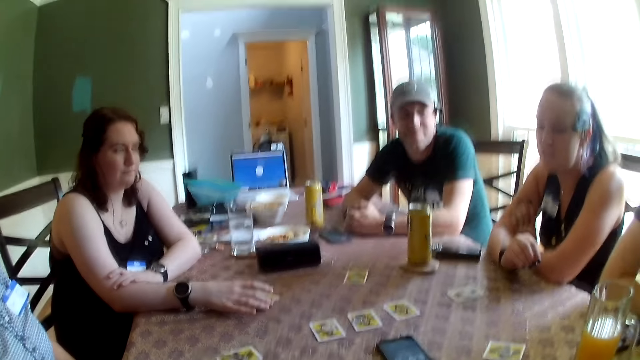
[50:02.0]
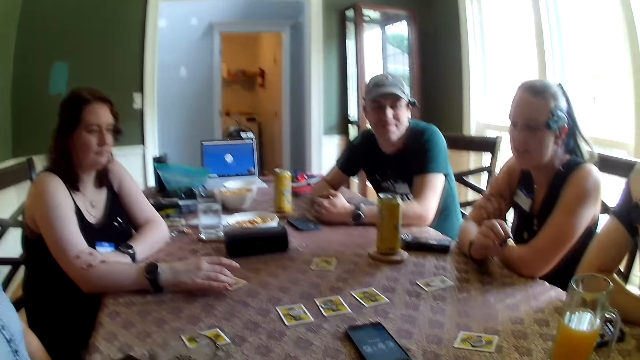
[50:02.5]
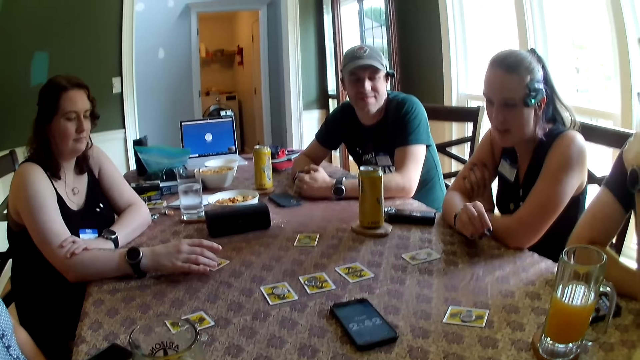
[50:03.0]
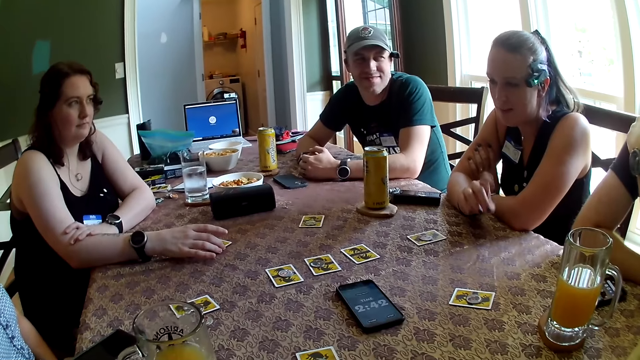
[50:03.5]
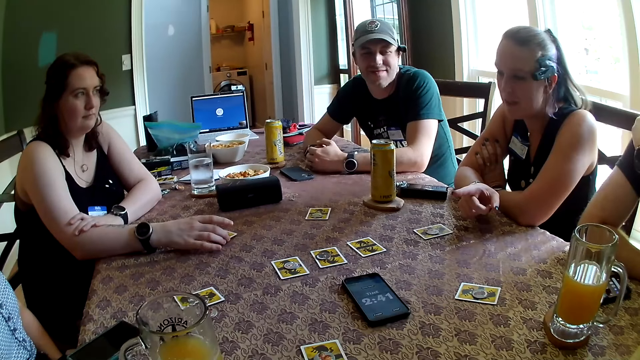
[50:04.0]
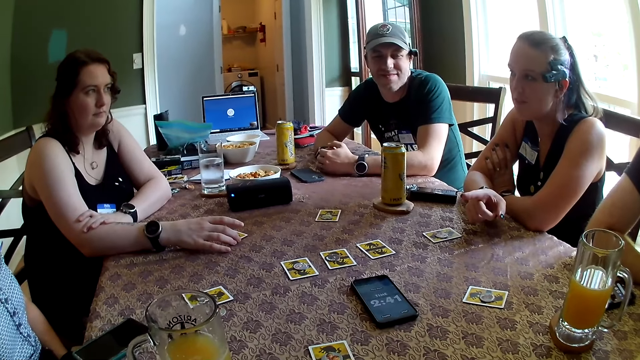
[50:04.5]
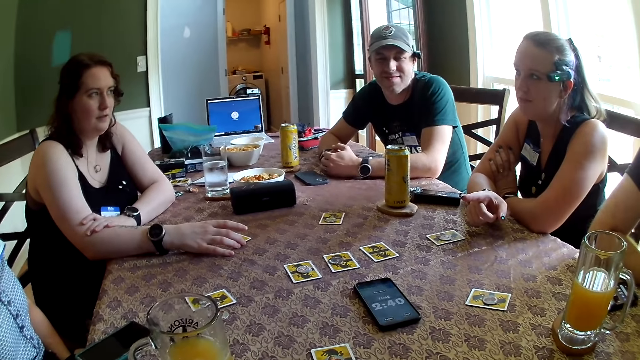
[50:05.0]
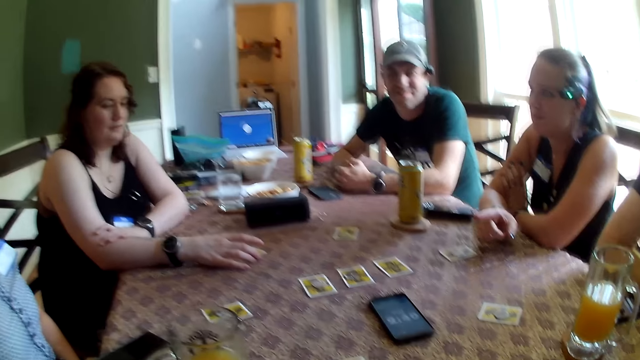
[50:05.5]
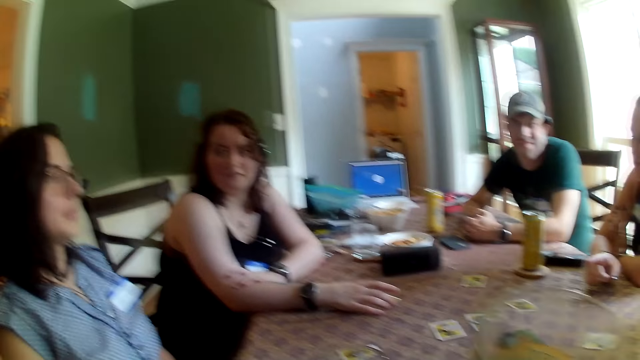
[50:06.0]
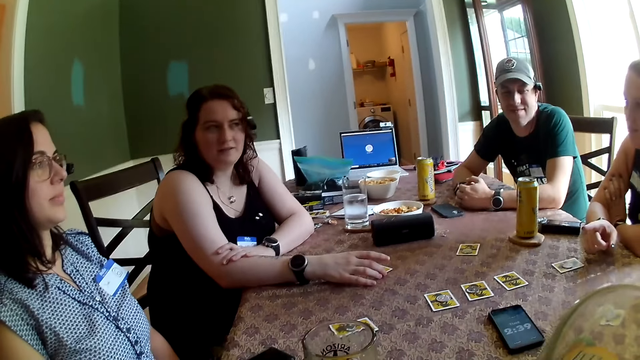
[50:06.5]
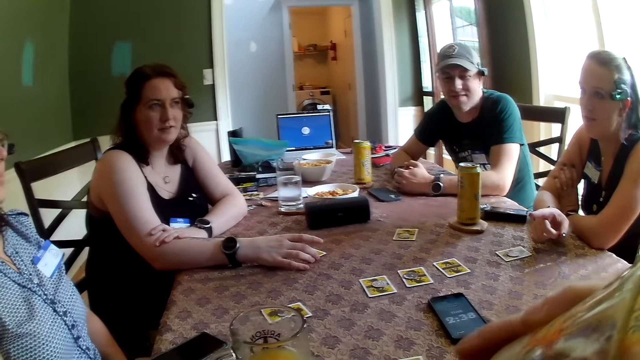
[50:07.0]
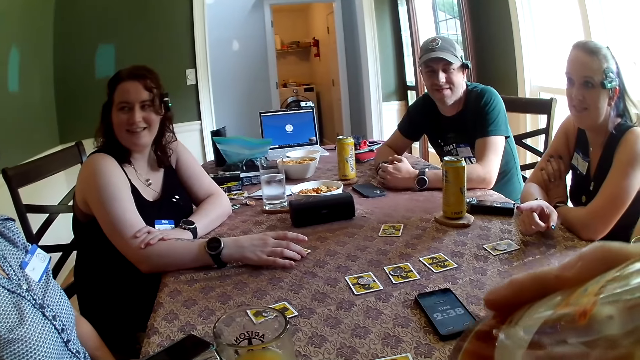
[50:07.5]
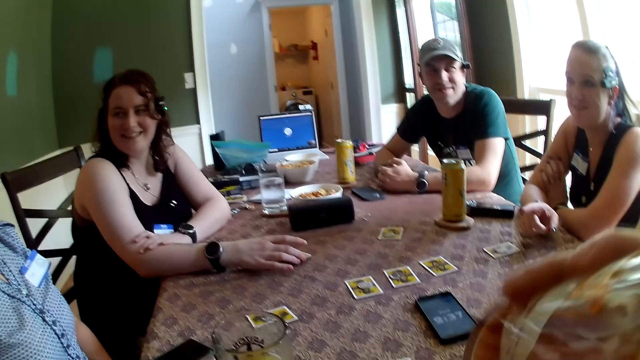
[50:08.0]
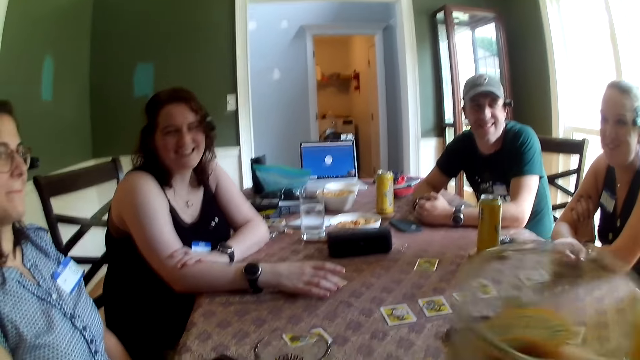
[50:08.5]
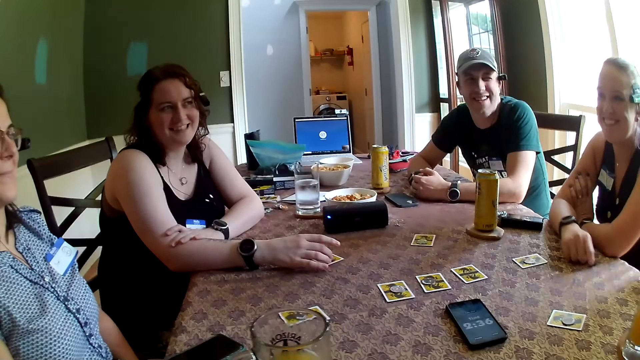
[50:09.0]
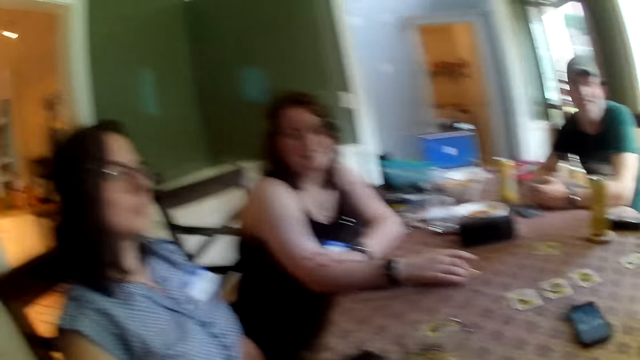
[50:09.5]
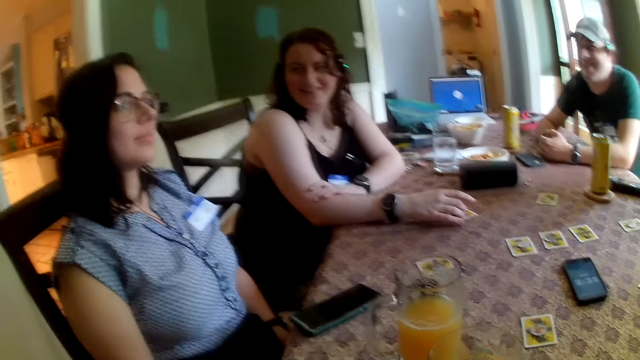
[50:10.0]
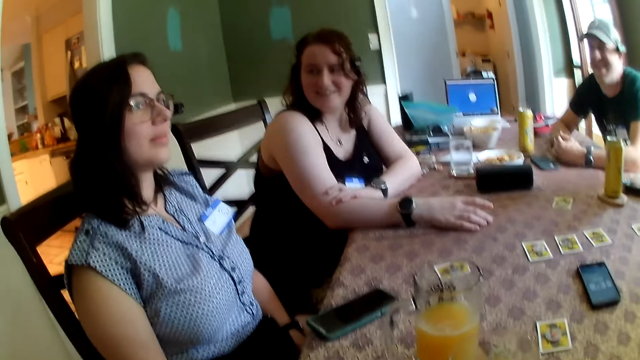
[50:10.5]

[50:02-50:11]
A woman converses with the group of people in the dining area. The camera wearer drinks from a glass cup in his right hand.

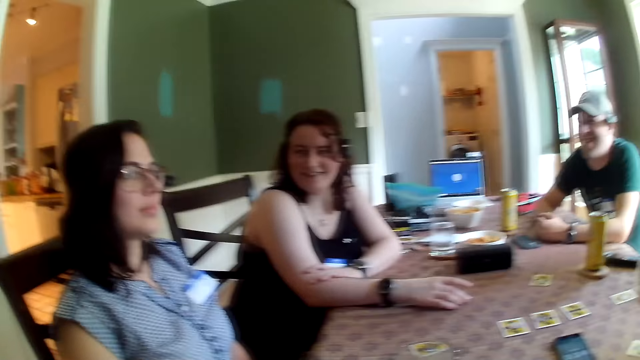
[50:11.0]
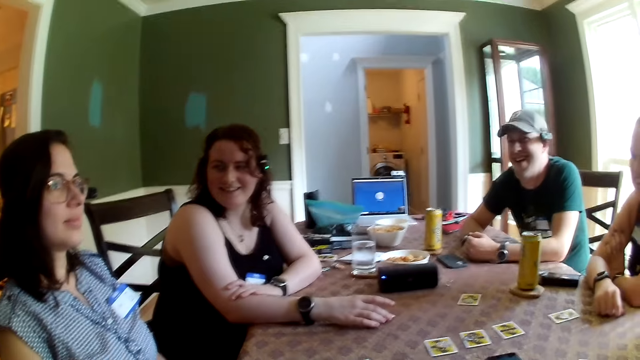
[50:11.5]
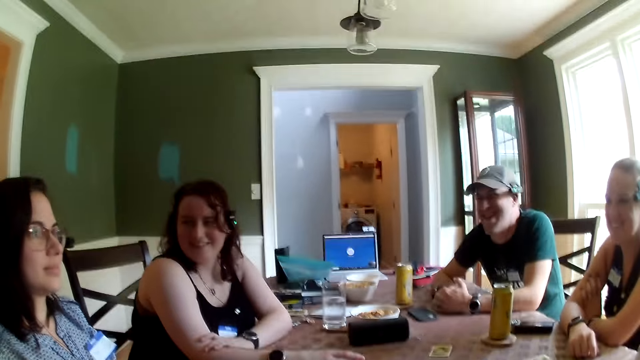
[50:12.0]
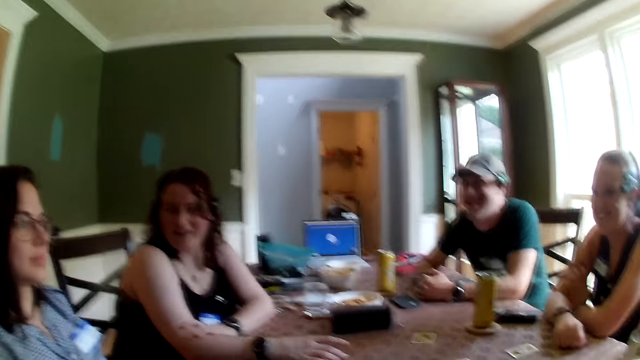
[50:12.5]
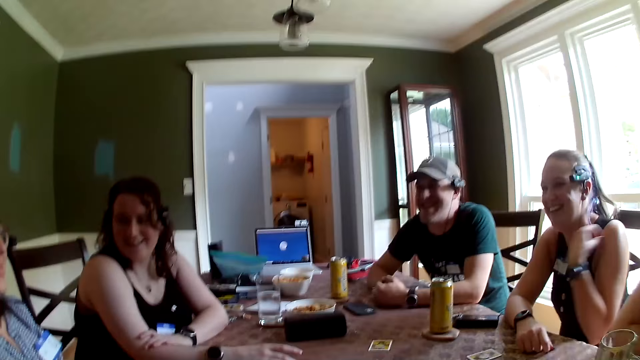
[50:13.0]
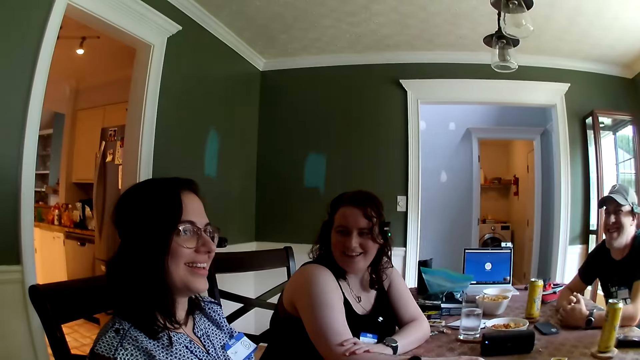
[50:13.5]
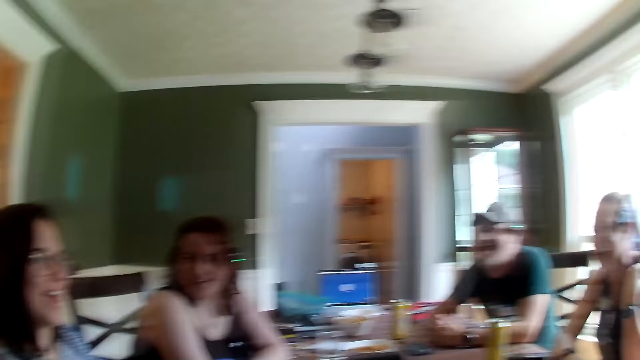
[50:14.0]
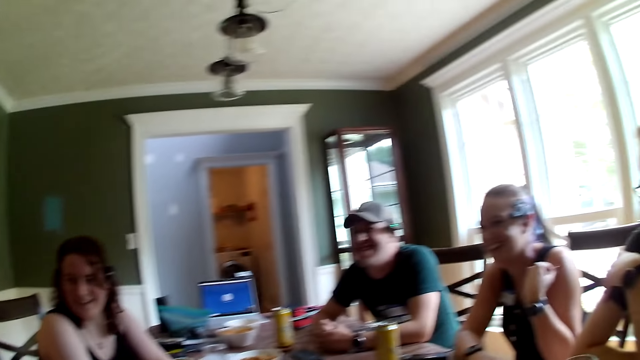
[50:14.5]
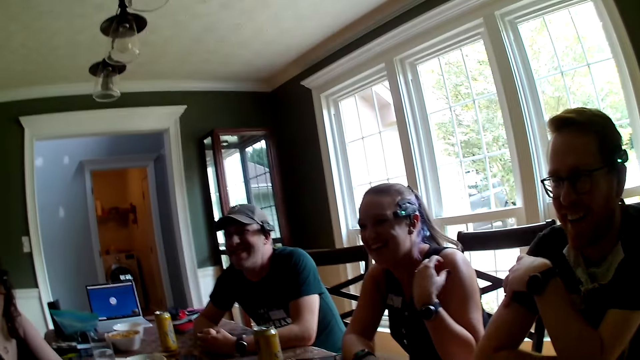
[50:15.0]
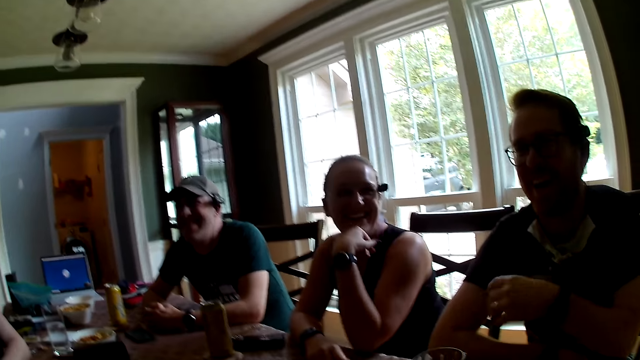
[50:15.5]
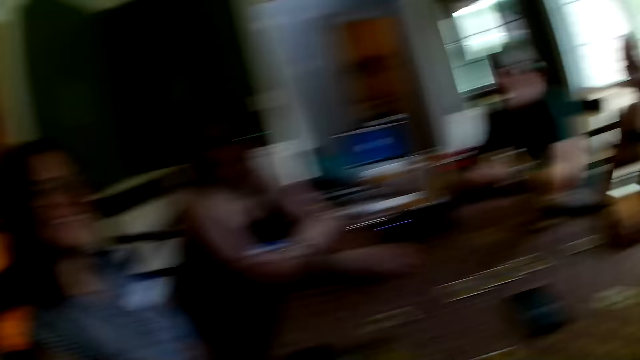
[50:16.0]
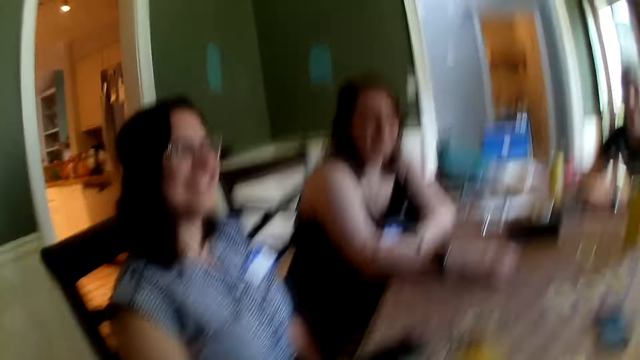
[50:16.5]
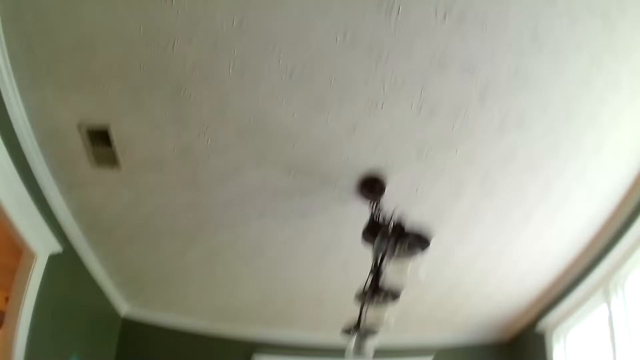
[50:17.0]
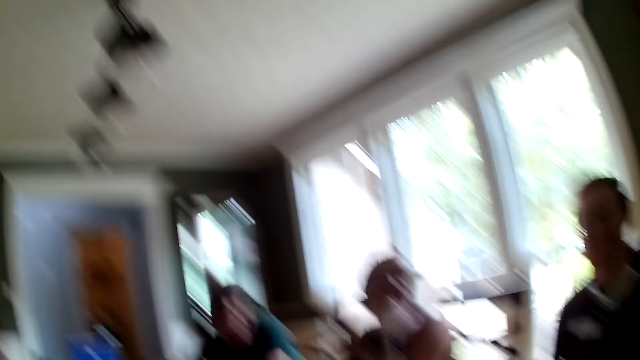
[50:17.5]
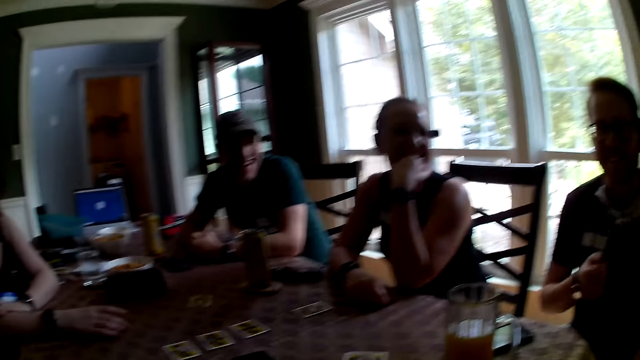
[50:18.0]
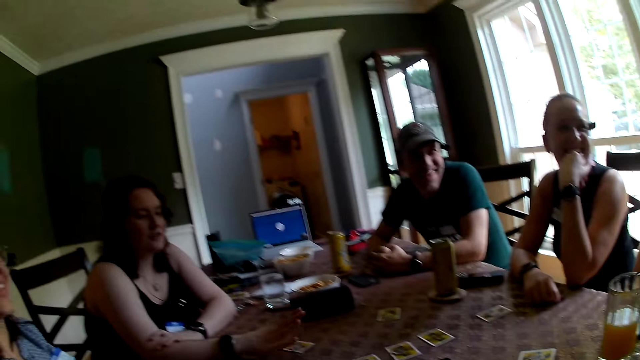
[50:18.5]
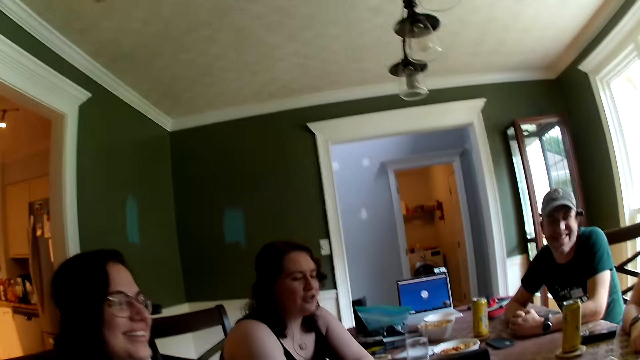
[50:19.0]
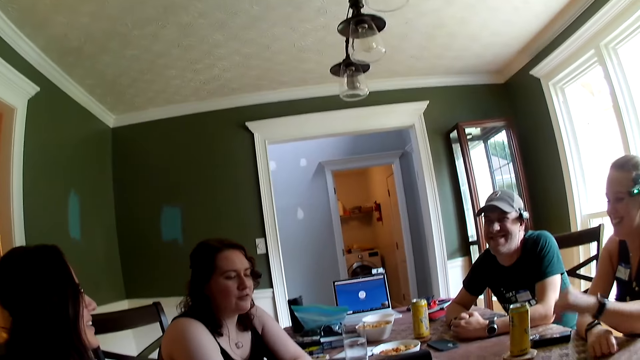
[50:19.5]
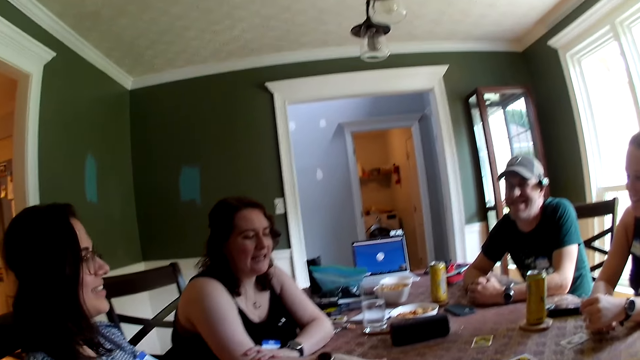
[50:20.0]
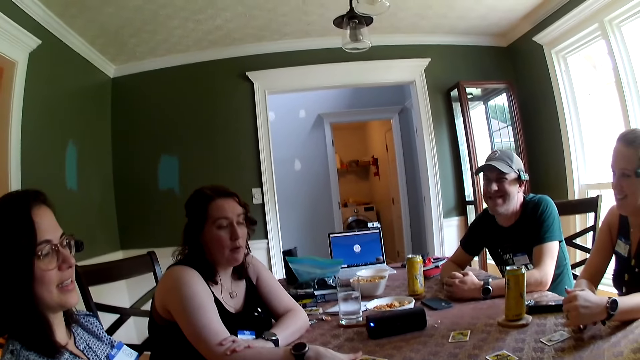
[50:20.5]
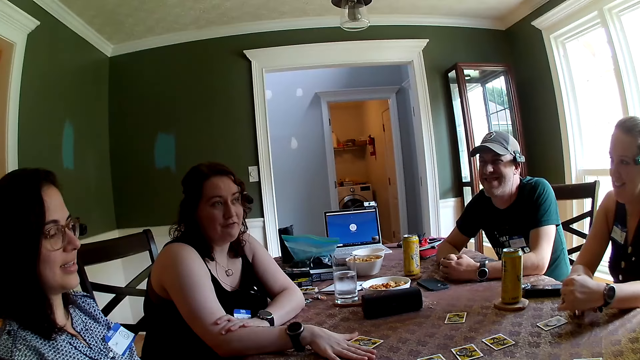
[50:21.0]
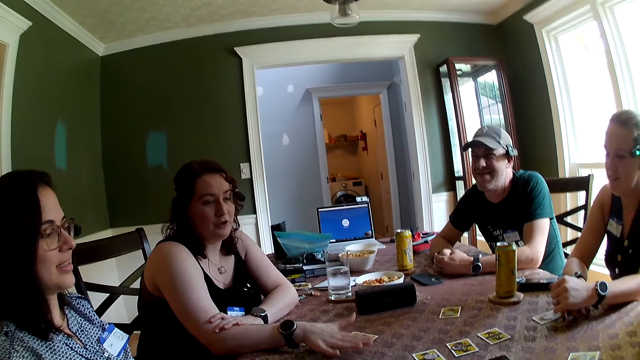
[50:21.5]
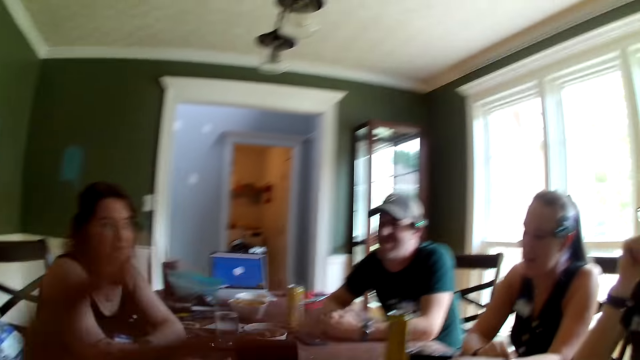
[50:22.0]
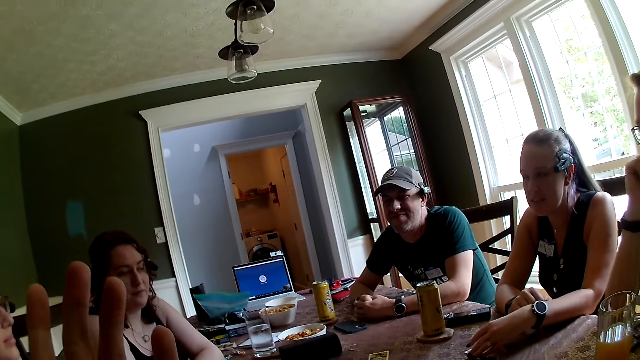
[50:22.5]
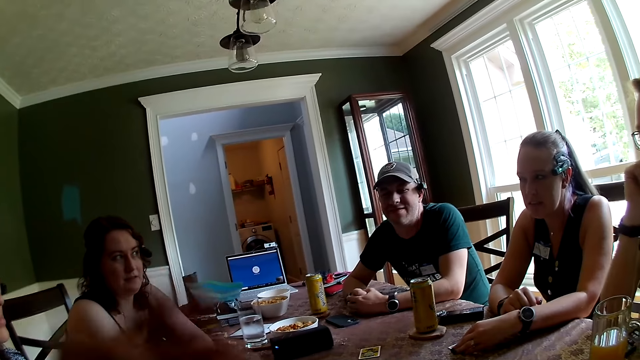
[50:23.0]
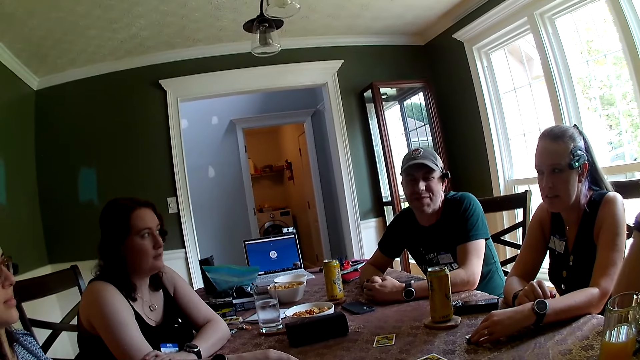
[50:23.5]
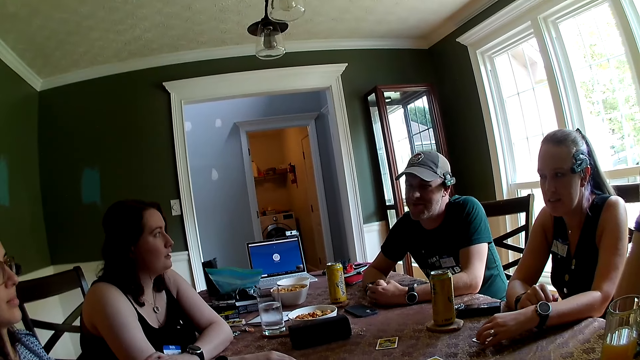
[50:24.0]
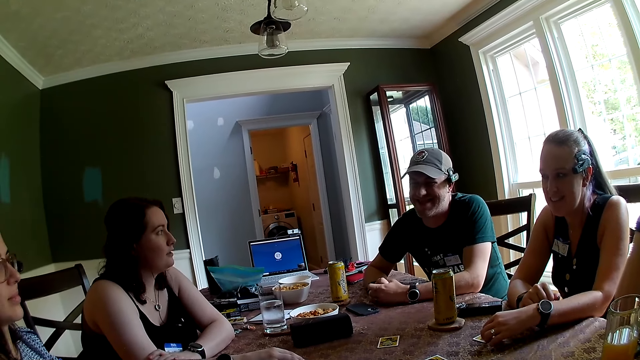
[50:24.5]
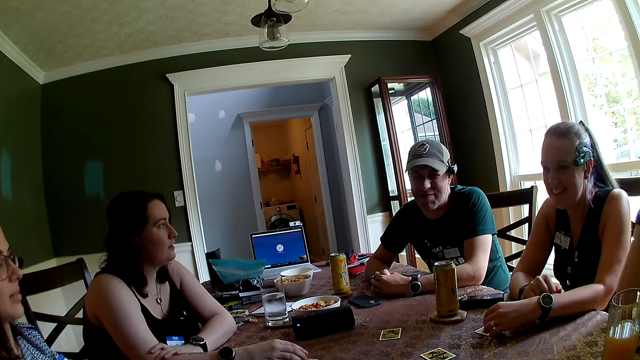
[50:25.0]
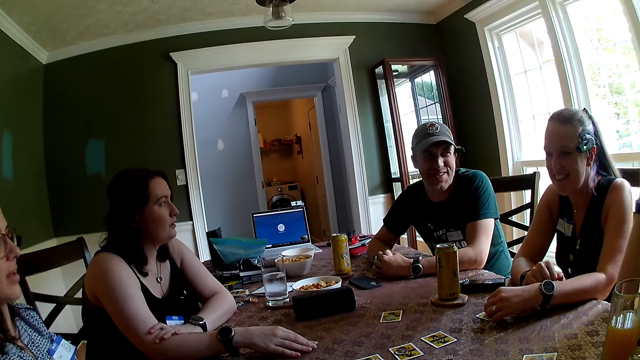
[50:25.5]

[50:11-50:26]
The camera wearer converses with the group of people in the dining area. A woman scratches her left shoulder with her left hand and places her left hand under her chin. A man laughs hard. The camera wearer looks around. Another woman converses with the group of people in the dining area. The camera wearer raises his hand. Another man converses with the group of people in the dining area.
